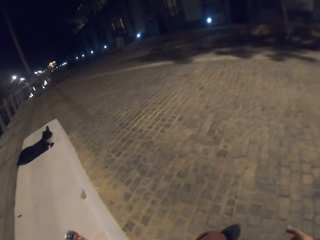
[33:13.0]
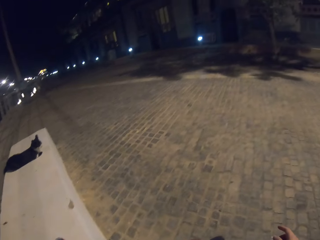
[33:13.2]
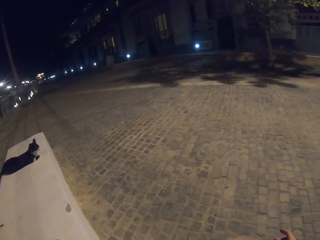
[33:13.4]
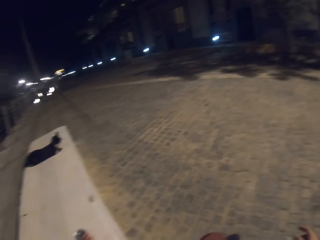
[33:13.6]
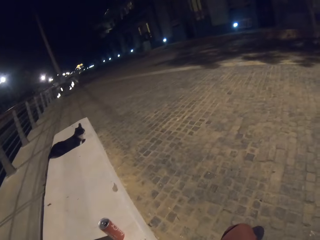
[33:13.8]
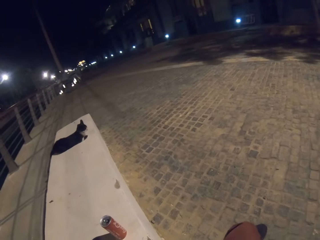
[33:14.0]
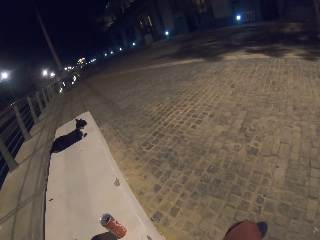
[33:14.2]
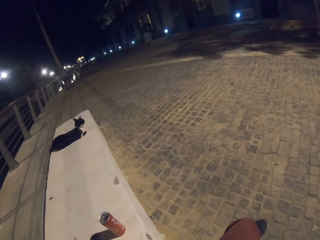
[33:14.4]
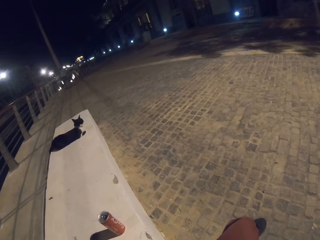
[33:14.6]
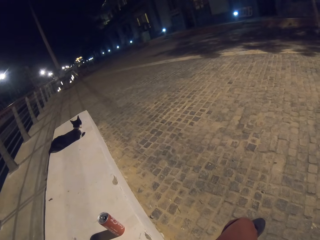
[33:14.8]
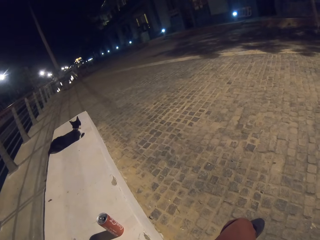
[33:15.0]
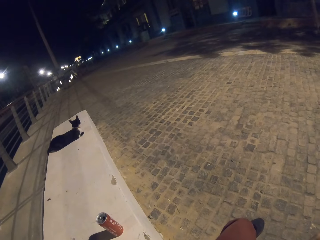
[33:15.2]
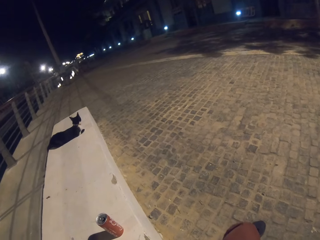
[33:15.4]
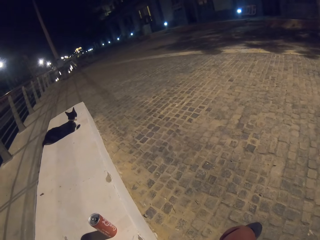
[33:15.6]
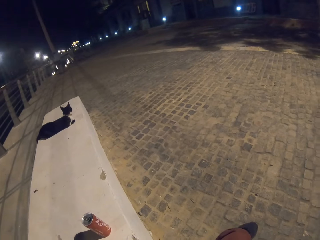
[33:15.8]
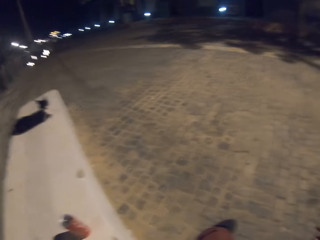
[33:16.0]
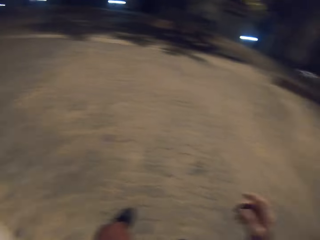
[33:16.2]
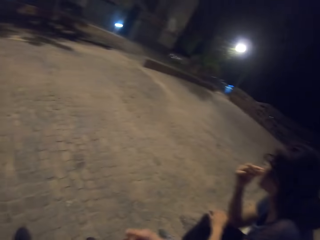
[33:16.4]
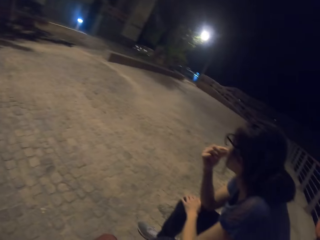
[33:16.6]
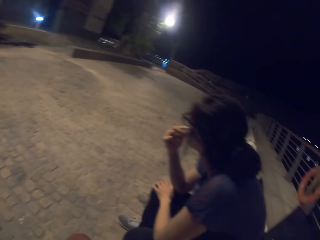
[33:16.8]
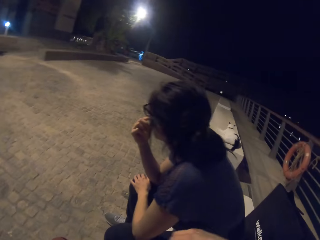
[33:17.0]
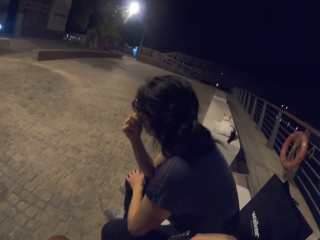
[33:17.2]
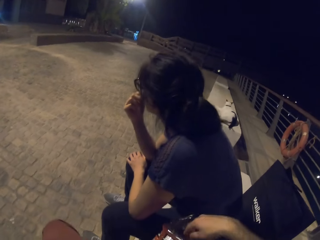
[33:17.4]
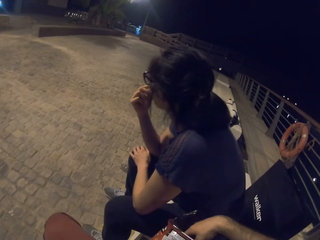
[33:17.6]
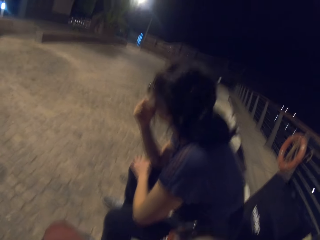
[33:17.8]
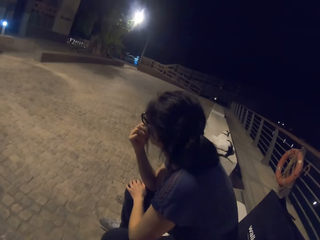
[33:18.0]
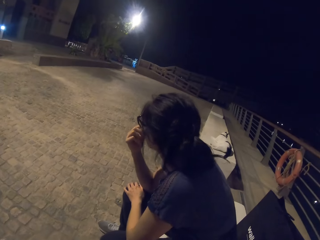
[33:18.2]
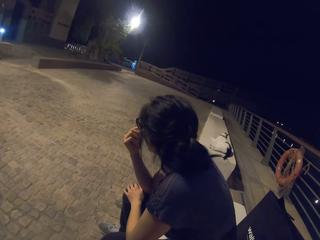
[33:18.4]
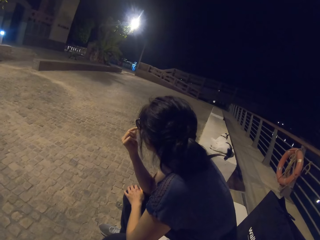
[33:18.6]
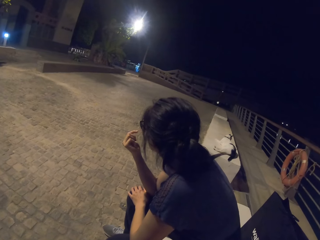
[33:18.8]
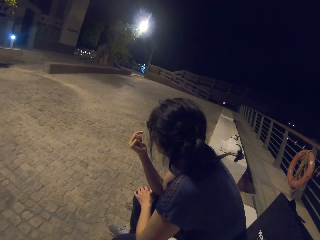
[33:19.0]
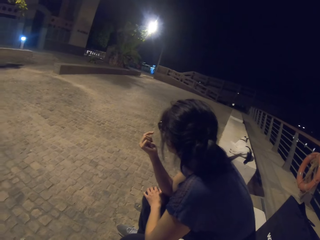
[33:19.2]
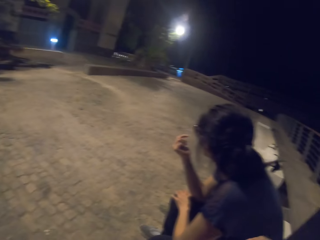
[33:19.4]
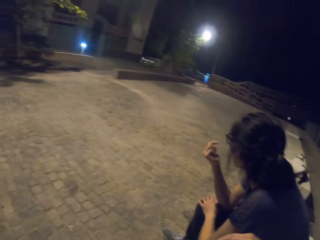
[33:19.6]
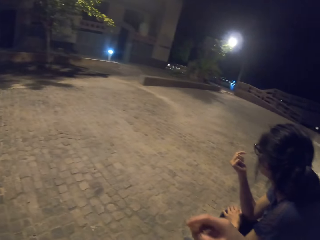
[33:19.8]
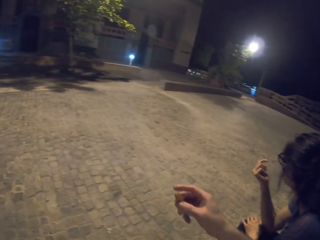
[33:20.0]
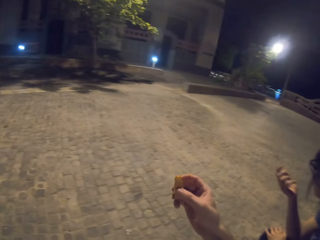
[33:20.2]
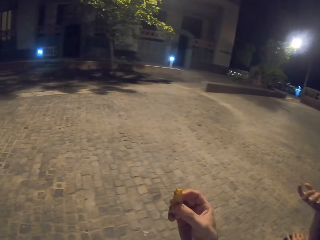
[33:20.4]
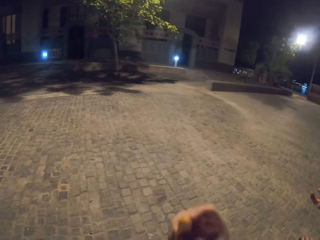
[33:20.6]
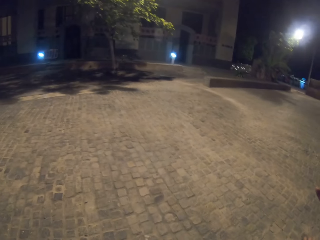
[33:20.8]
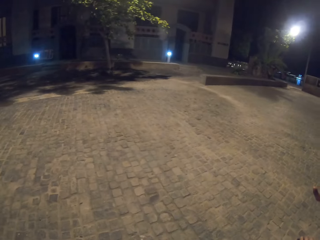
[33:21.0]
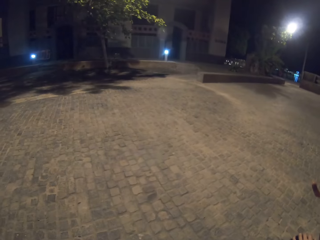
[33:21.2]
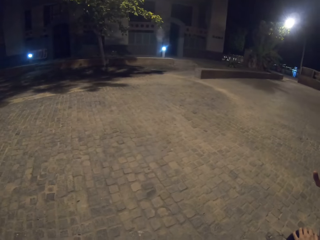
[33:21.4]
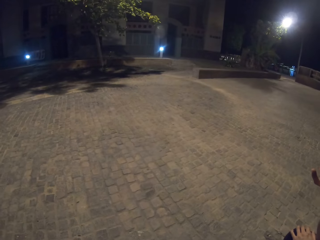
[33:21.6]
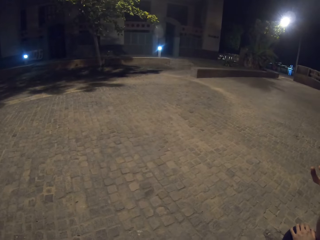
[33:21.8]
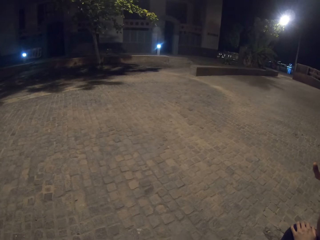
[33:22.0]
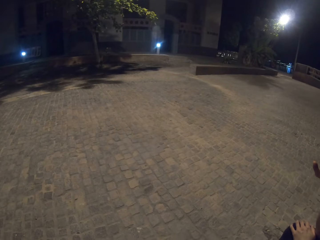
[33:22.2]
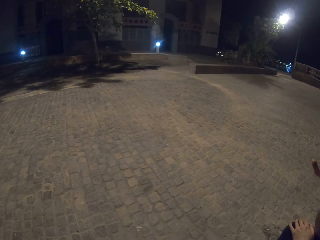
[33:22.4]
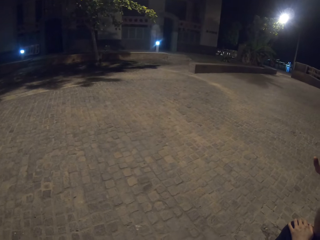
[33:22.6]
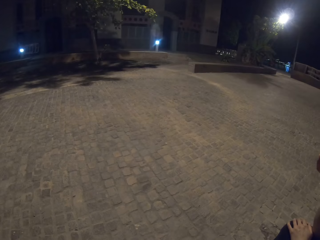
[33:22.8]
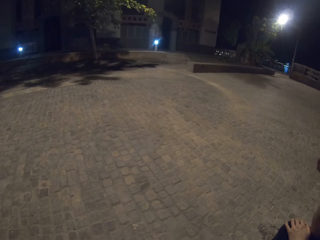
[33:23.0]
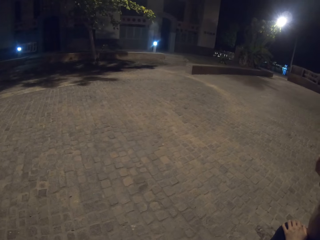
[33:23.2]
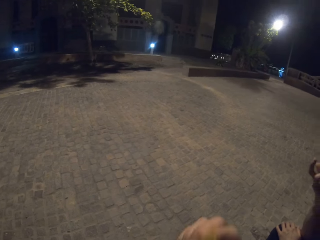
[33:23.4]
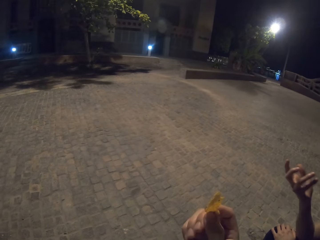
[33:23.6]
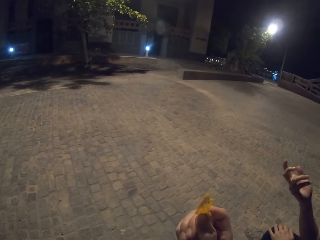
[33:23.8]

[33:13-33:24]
A lady eats something. The camera wearer picks a snack. They eat something.

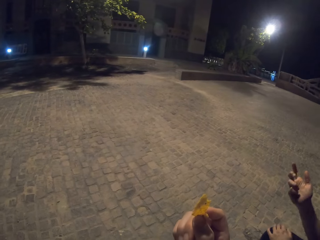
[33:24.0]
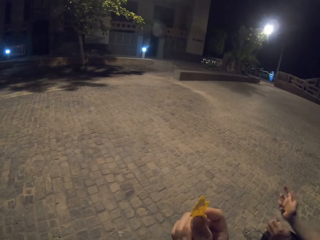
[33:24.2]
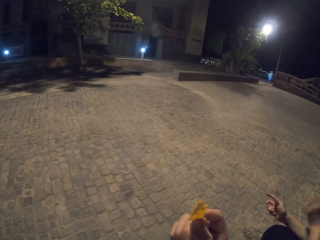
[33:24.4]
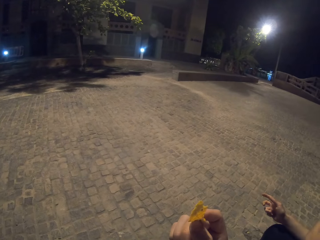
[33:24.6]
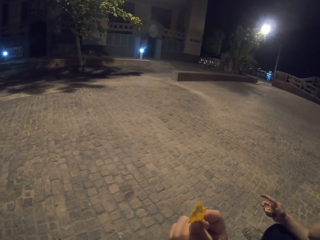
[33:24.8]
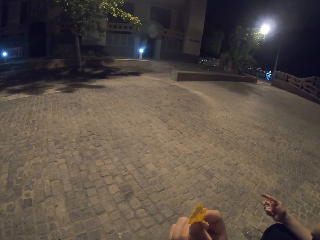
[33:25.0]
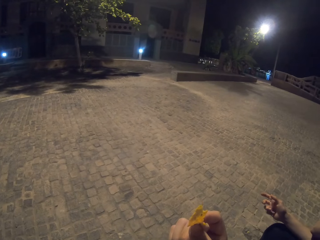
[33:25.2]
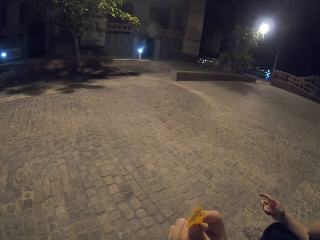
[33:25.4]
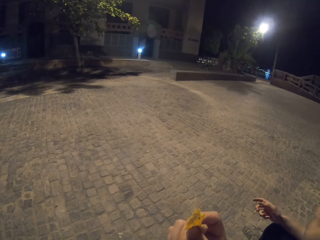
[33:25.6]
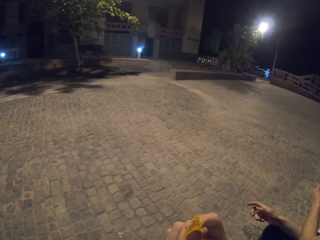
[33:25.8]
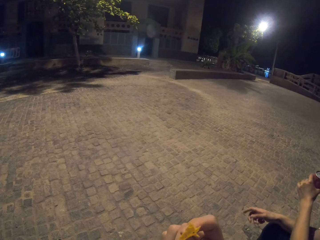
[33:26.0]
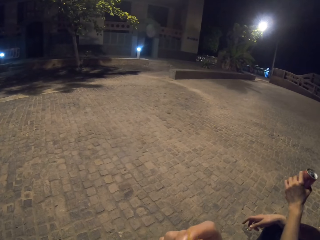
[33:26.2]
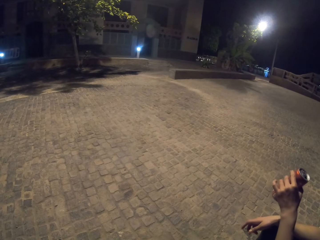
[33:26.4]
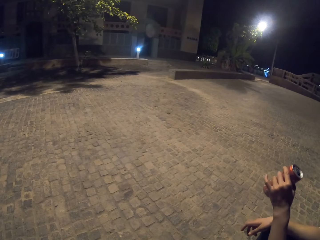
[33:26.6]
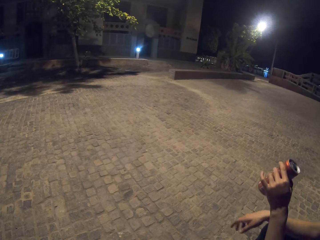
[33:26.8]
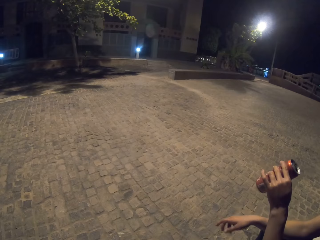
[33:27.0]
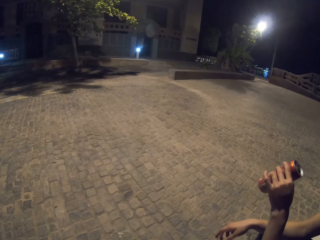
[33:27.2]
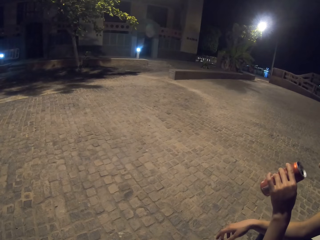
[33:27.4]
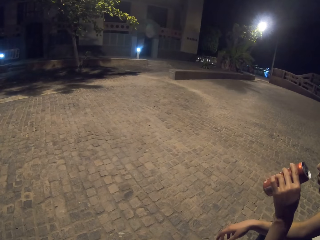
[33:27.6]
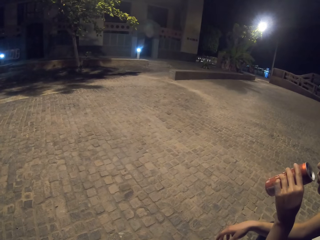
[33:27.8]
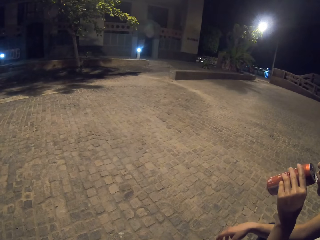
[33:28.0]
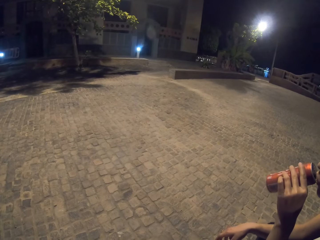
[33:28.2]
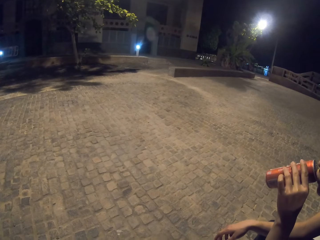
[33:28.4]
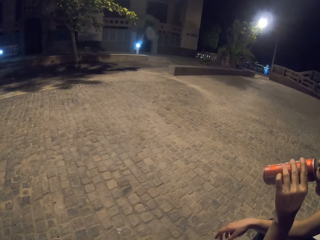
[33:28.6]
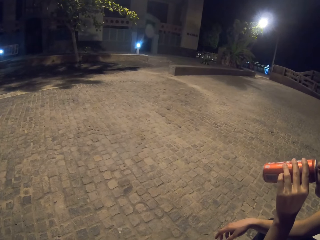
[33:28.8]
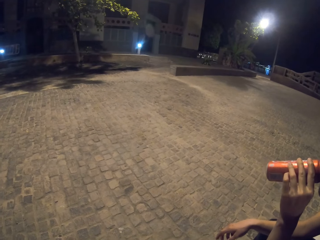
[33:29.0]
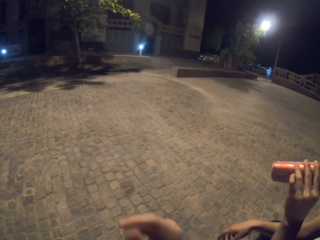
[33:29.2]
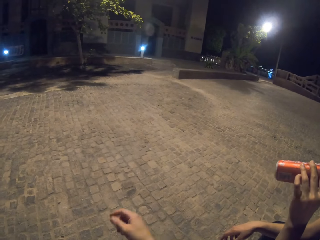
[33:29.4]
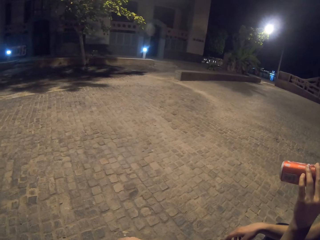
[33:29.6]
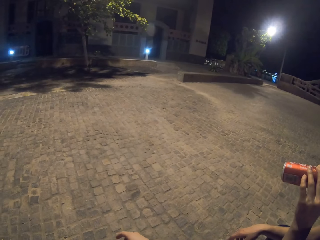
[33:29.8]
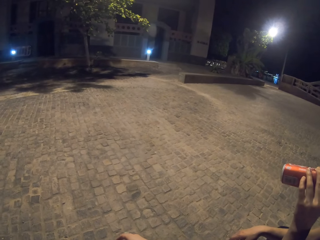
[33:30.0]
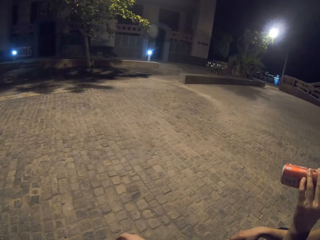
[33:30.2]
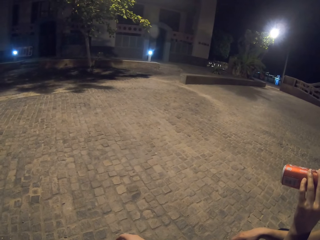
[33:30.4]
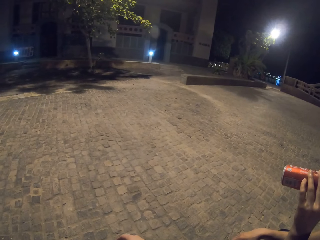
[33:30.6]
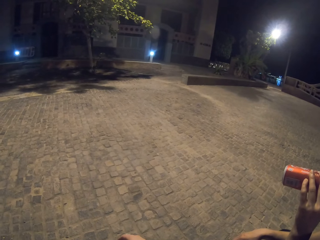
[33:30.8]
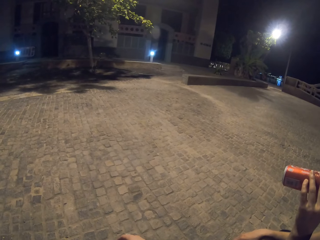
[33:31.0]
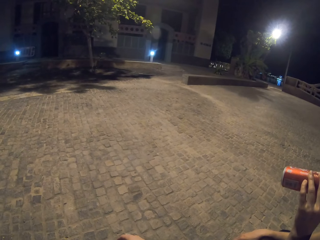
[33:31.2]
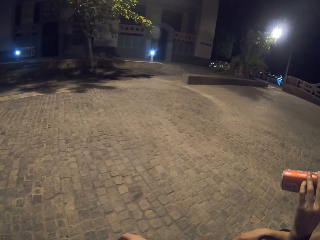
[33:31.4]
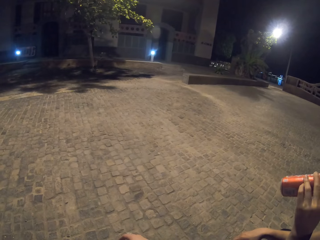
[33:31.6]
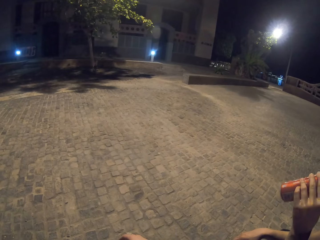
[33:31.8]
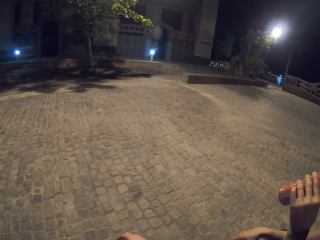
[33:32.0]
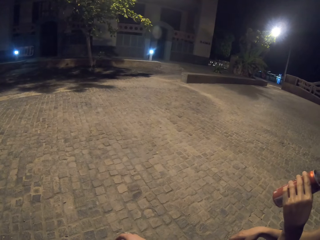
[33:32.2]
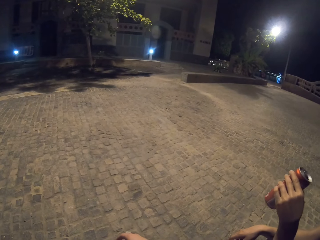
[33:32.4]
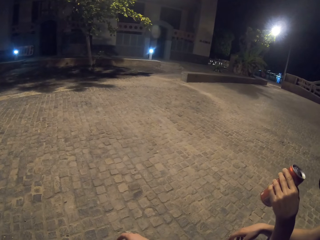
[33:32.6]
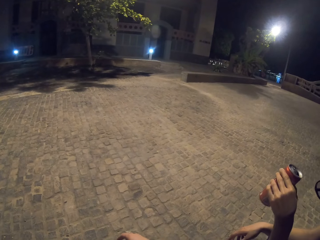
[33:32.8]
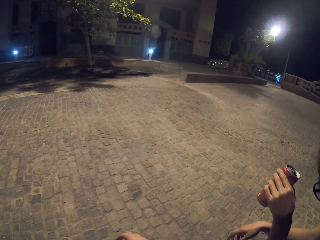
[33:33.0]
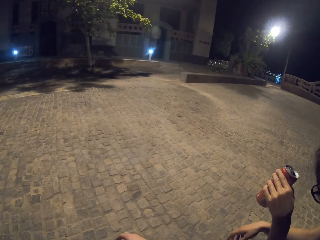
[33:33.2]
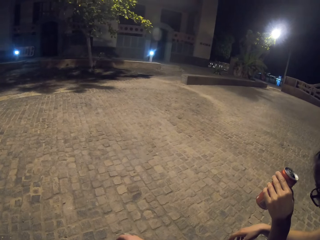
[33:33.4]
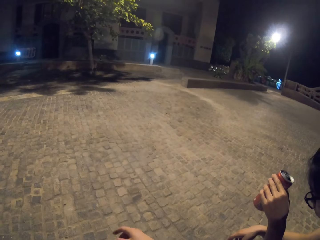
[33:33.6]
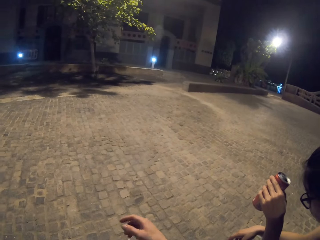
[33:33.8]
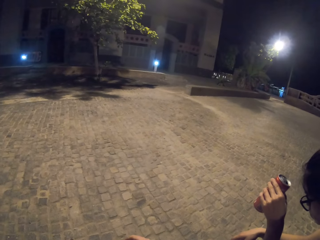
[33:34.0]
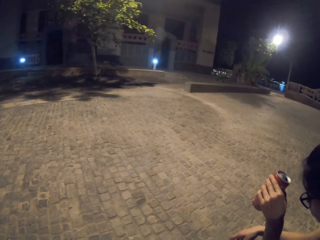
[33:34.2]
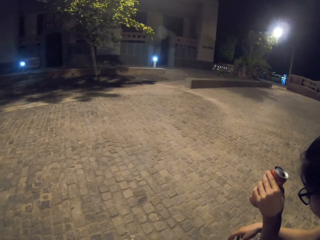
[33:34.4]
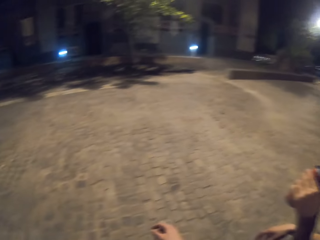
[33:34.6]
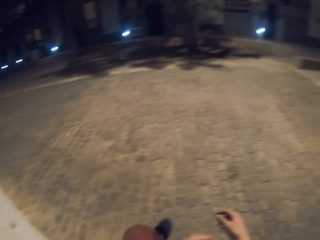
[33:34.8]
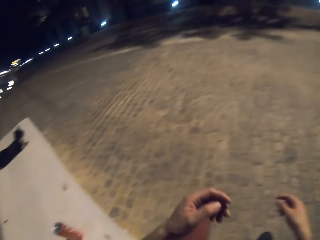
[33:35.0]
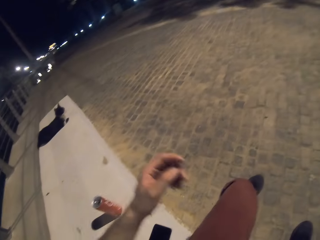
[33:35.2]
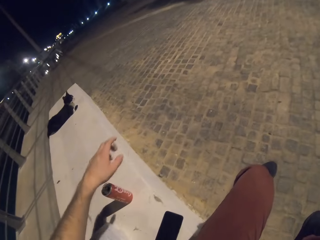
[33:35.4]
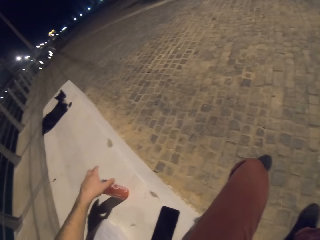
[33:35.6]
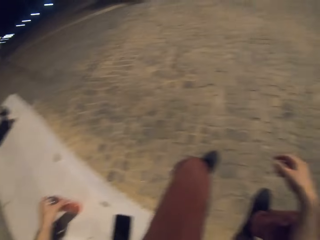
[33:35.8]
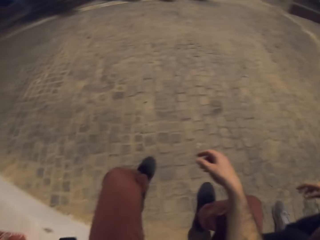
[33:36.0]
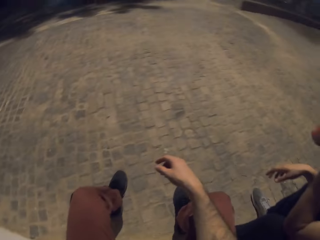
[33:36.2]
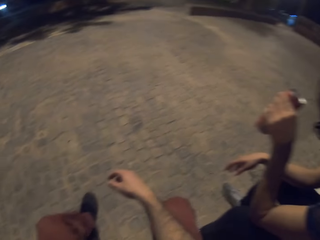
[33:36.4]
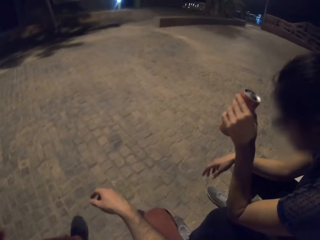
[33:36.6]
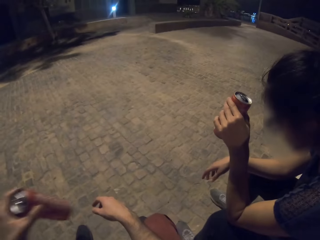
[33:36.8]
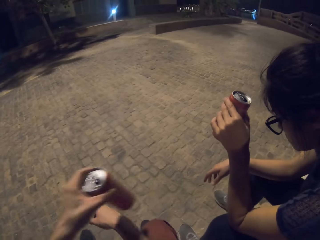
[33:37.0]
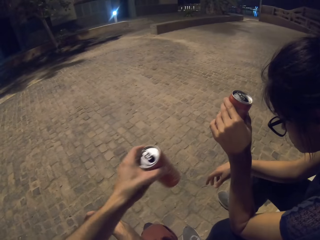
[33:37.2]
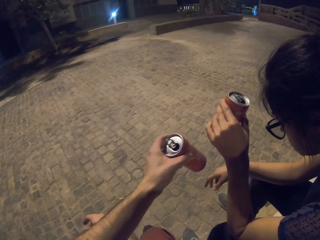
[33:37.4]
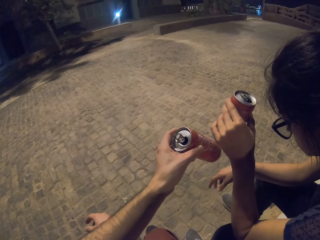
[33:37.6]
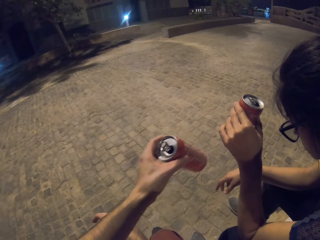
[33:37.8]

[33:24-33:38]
A lady picks the can. She holds the Coca-Cola can and drinks from the can. The camera wearer picks a Coca-Cola can.
